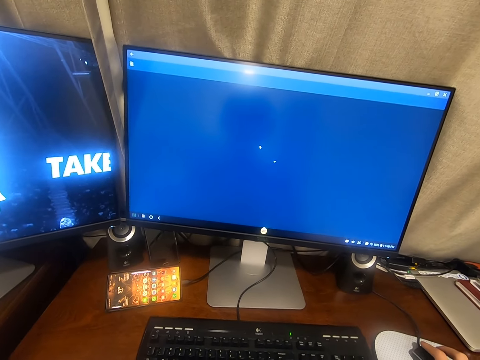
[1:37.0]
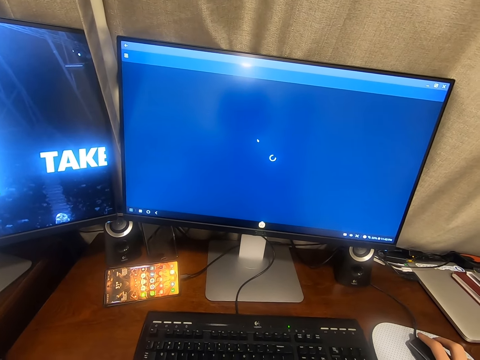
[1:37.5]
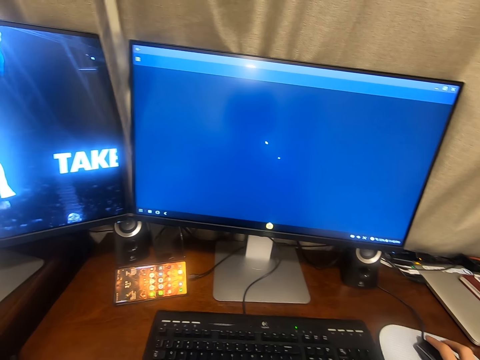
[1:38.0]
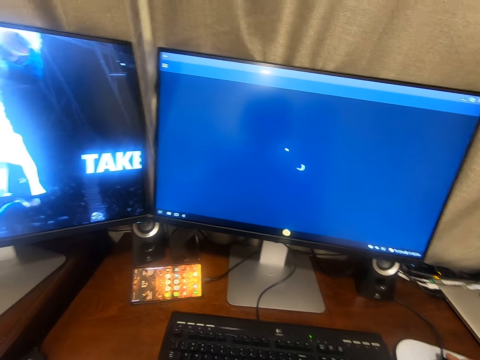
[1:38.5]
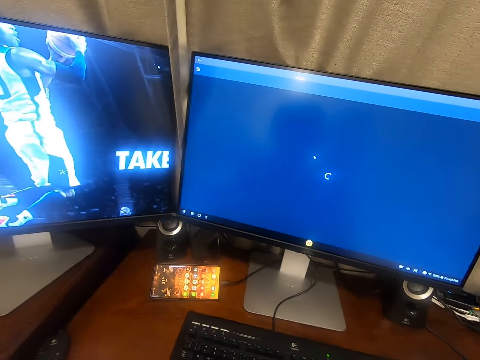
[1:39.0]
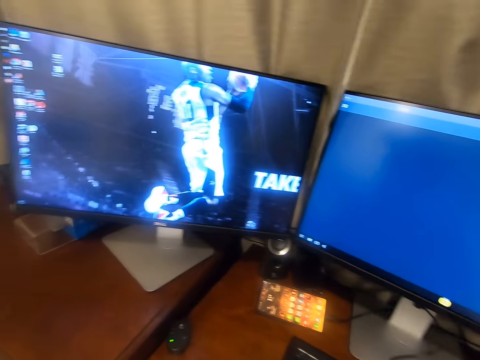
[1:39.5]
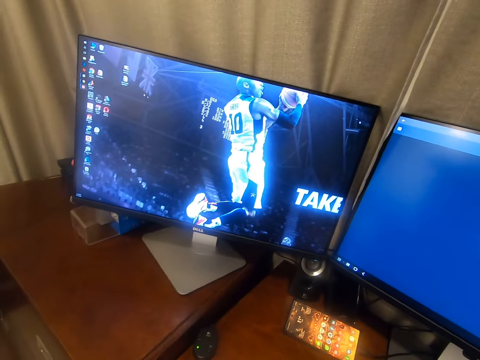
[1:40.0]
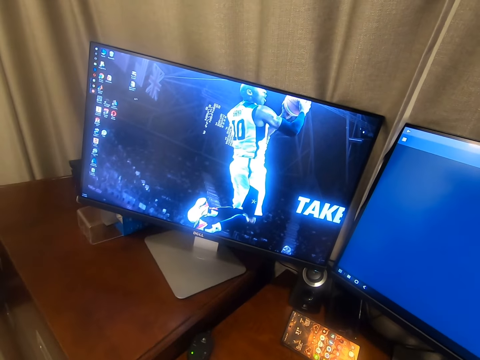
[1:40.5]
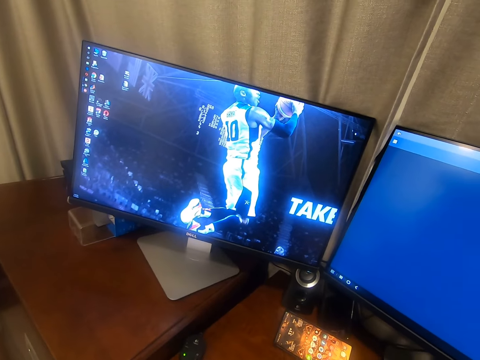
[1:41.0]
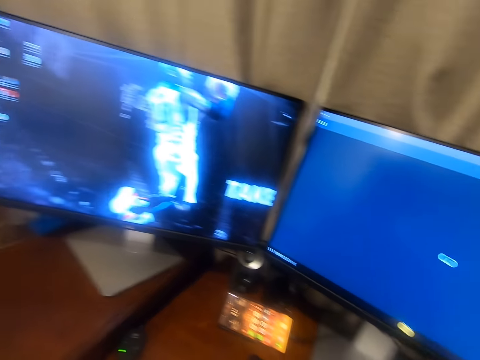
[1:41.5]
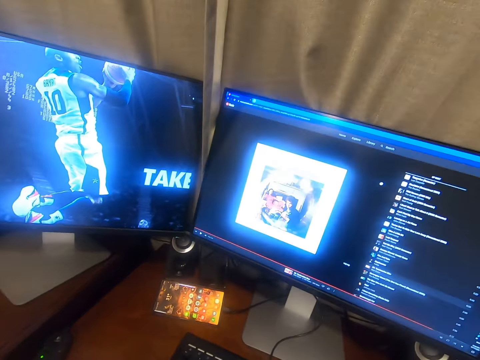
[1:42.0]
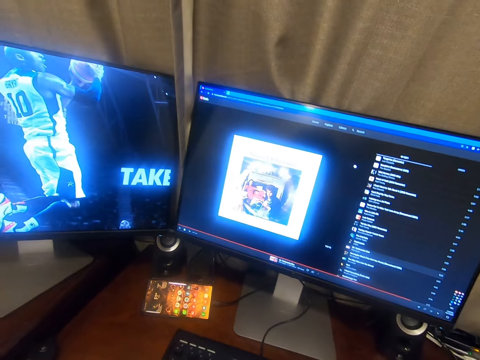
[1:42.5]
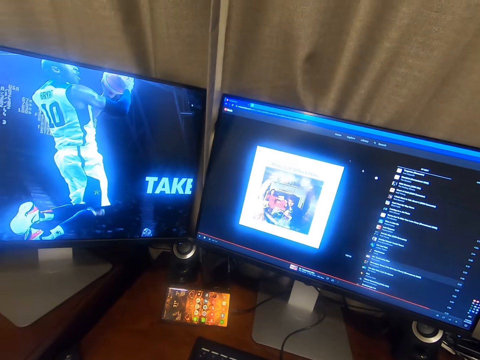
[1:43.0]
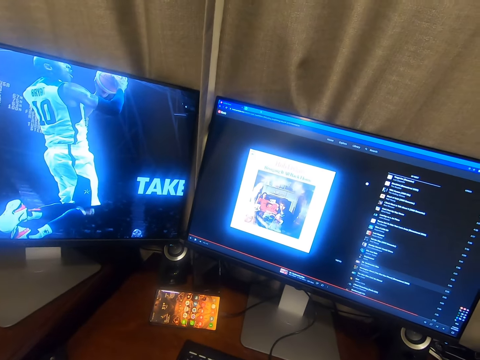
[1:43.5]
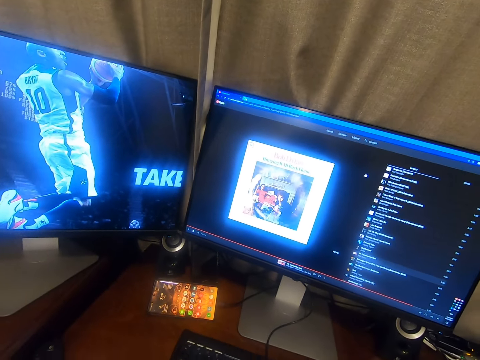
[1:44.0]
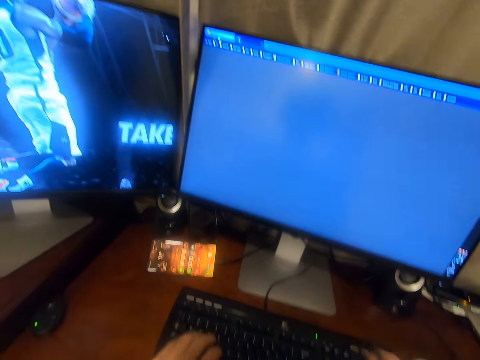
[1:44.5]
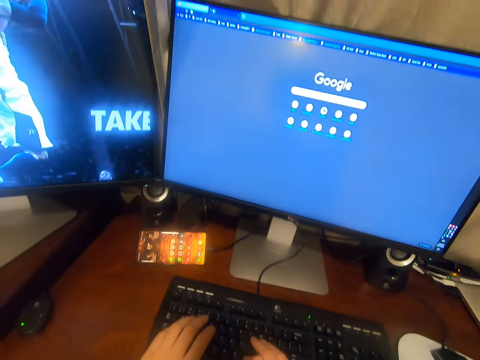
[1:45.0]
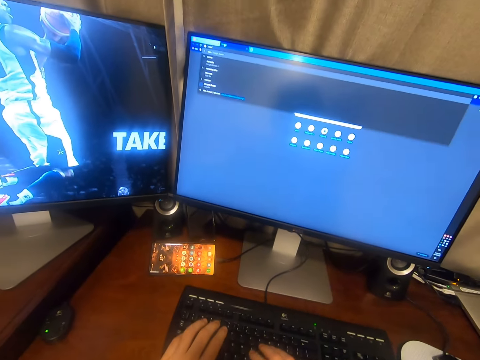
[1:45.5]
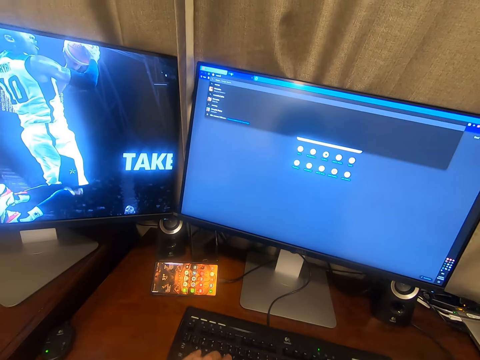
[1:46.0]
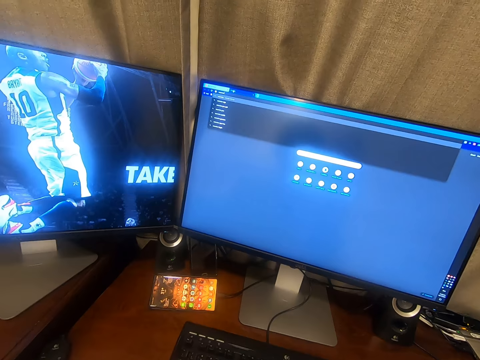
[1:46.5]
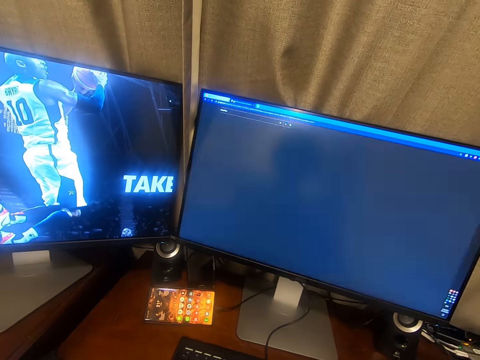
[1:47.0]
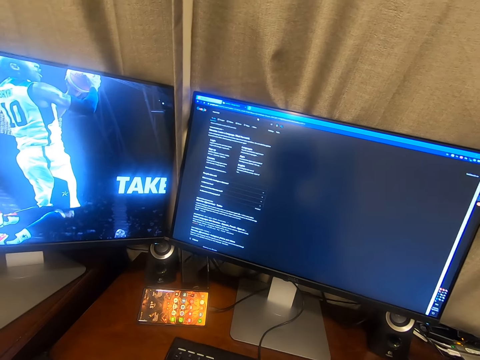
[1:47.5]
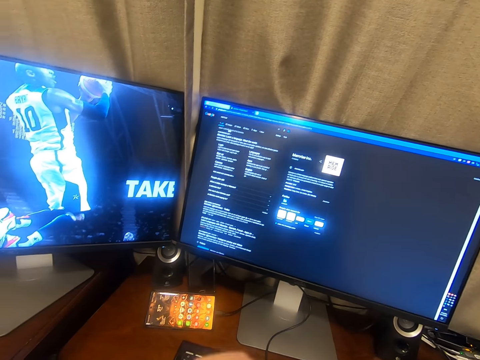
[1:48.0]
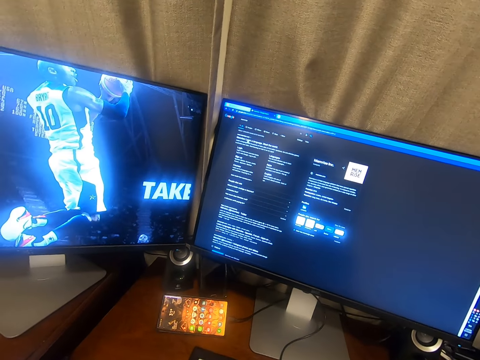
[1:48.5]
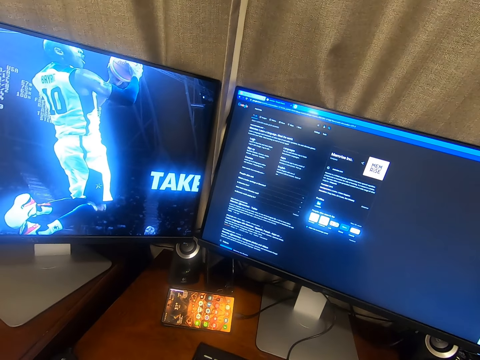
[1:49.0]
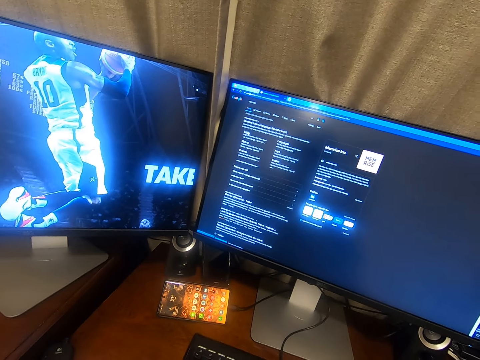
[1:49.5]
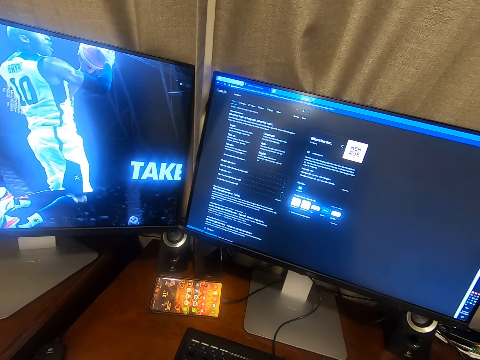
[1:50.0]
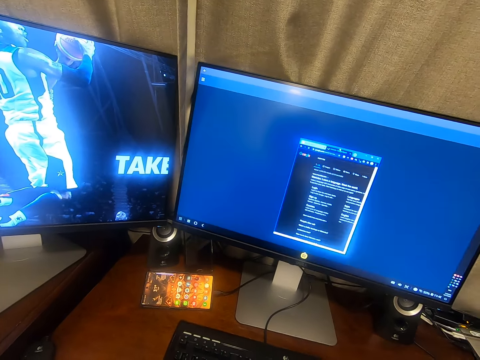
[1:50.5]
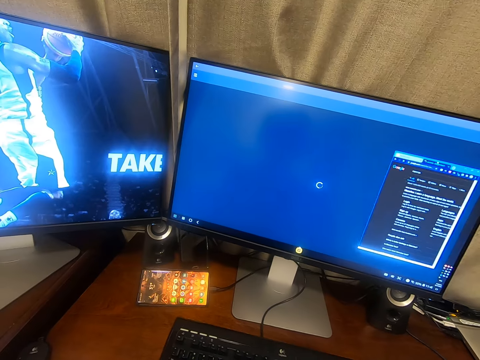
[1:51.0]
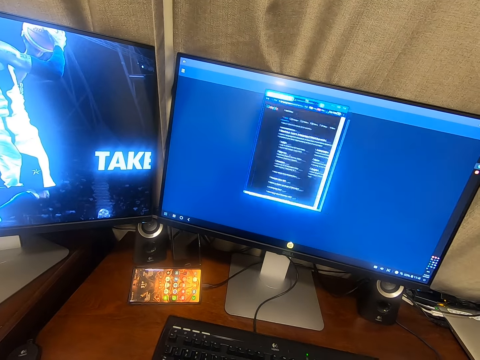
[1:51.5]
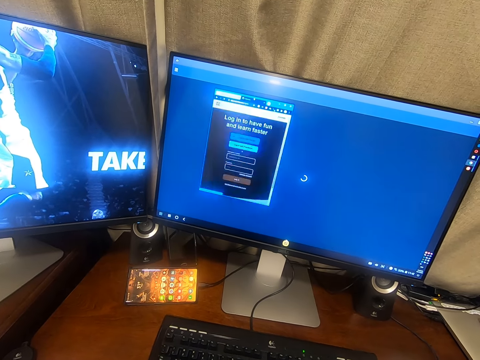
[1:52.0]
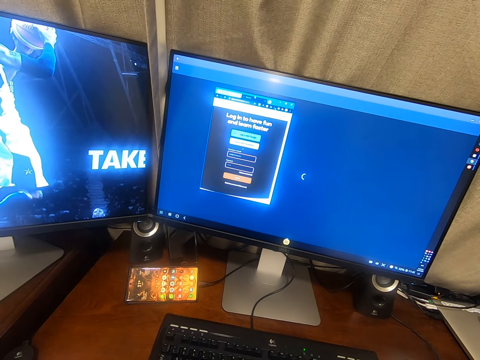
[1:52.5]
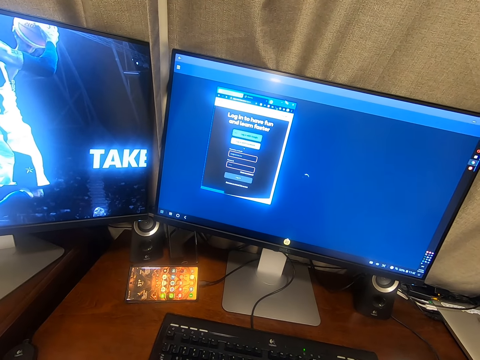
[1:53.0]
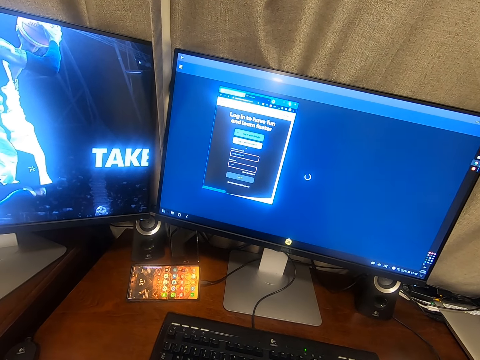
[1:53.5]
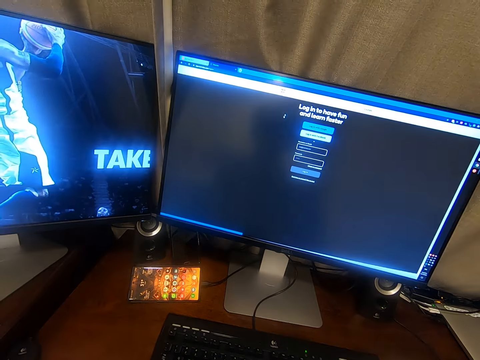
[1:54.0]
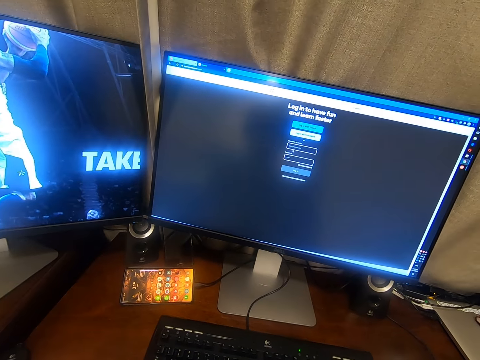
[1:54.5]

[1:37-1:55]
The camera wearer looks aside. They operate the computer. They stare at the other computer. They look aside. They operate the computer. They press the keyboard. They use the computer. They operate the computer.

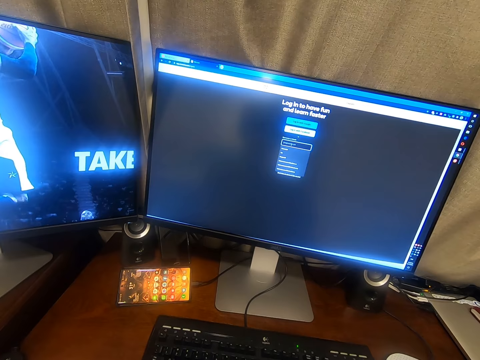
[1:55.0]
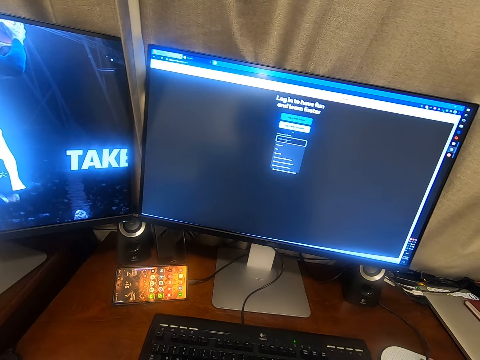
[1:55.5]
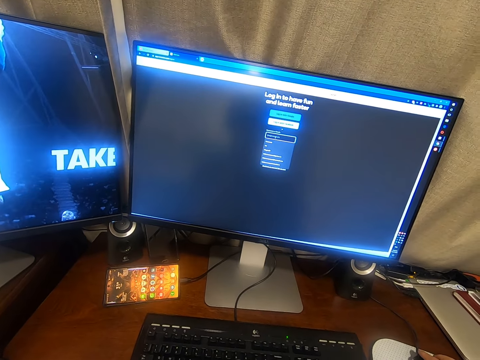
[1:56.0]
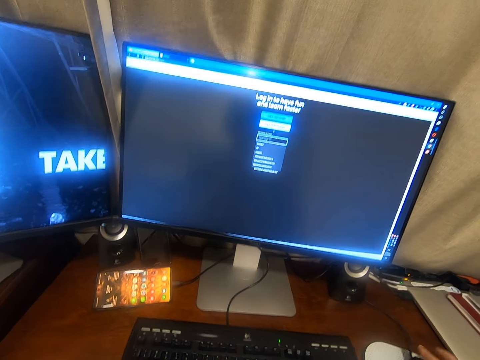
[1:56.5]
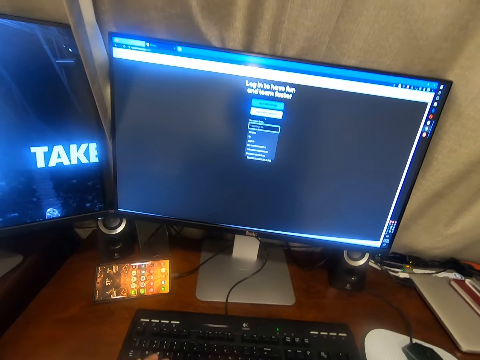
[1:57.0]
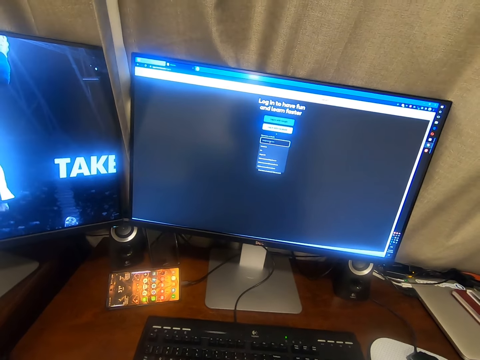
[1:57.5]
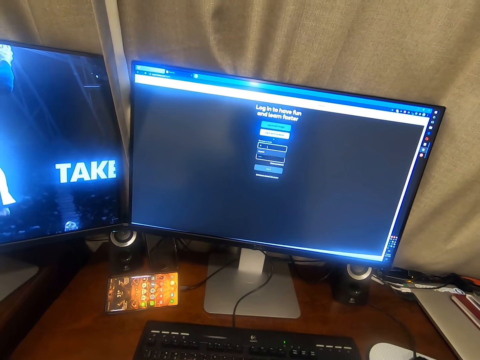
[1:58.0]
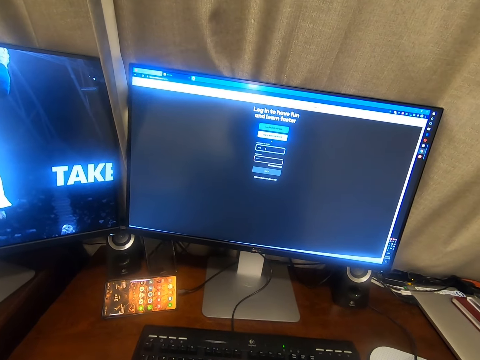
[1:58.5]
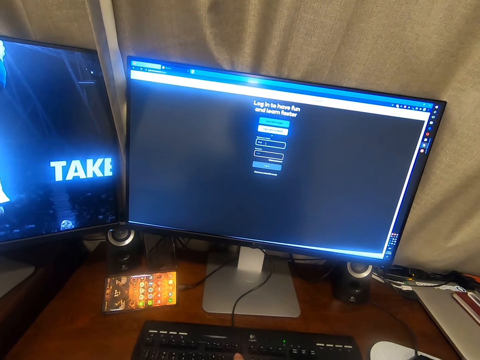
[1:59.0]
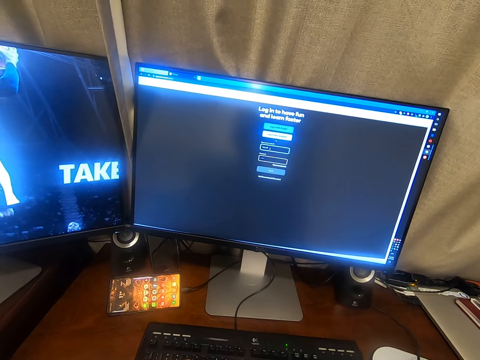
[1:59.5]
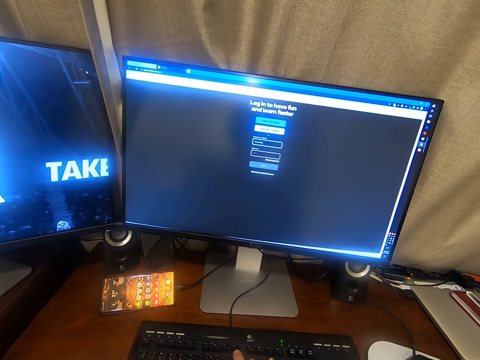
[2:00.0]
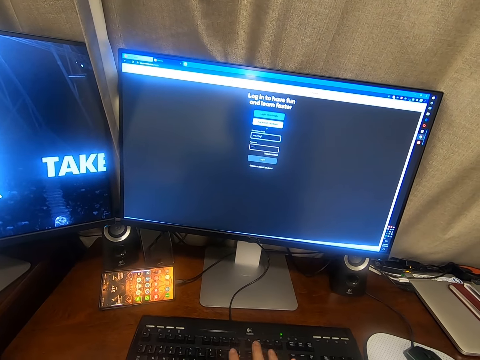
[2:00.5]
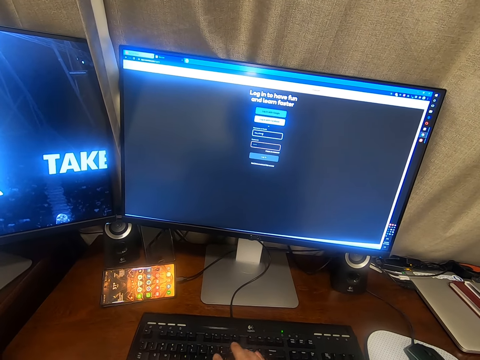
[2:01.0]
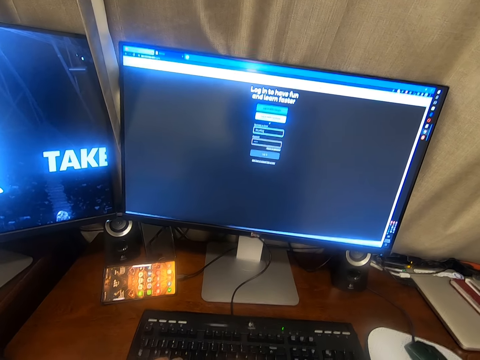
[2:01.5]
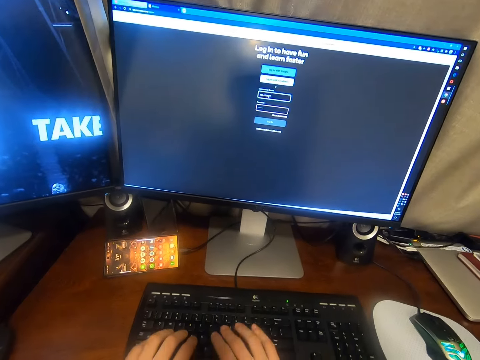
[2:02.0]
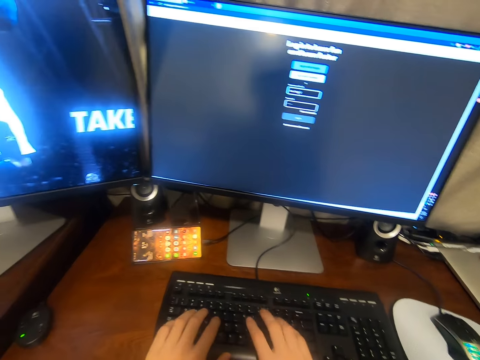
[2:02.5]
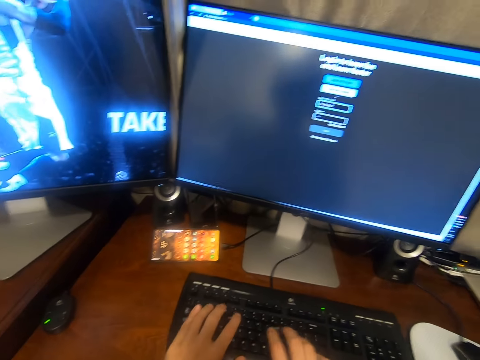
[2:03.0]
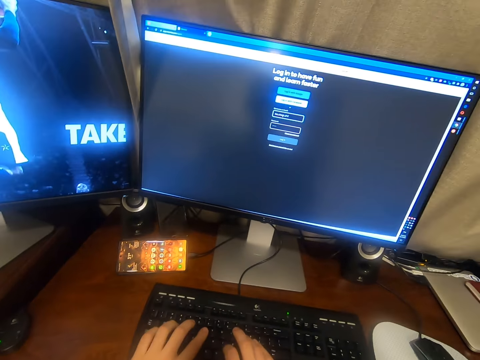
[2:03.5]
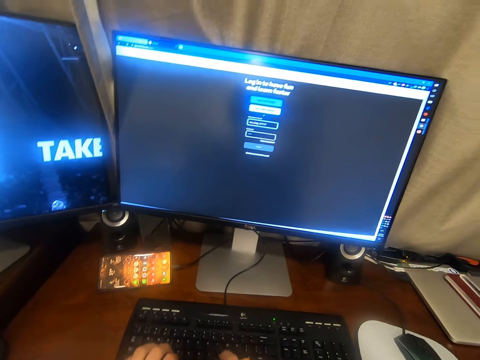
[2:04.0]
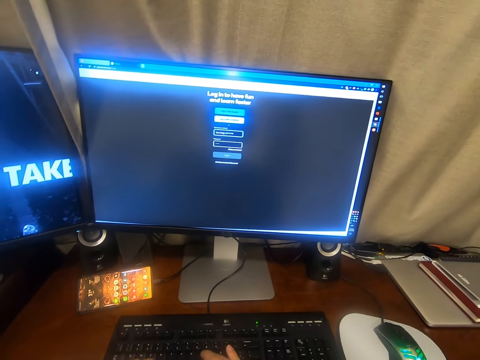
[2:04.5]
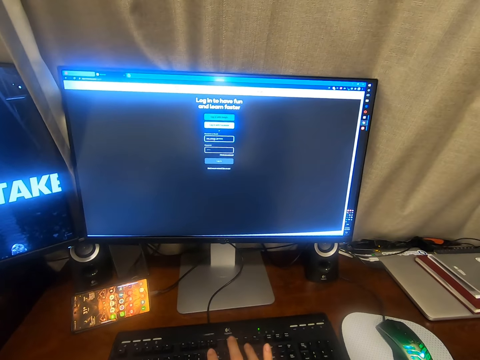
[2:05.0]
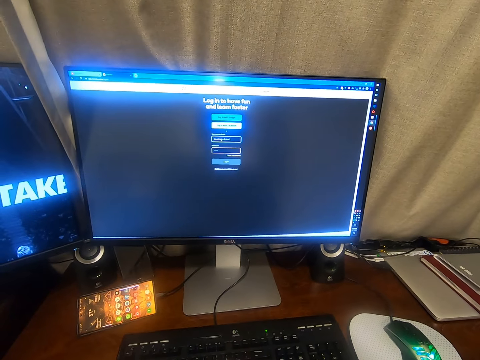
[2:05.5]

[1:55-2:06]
The camera wearer types in a keyboard.
